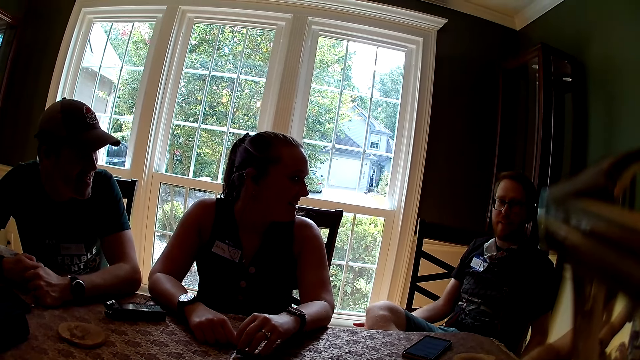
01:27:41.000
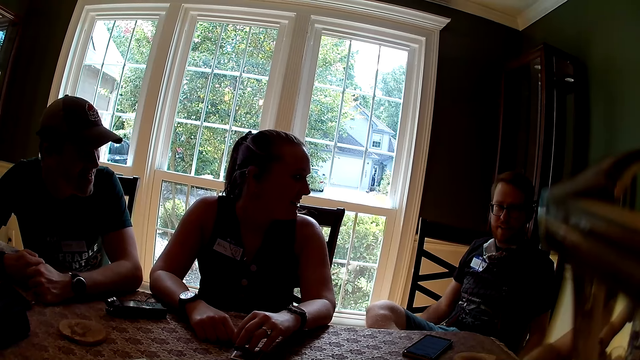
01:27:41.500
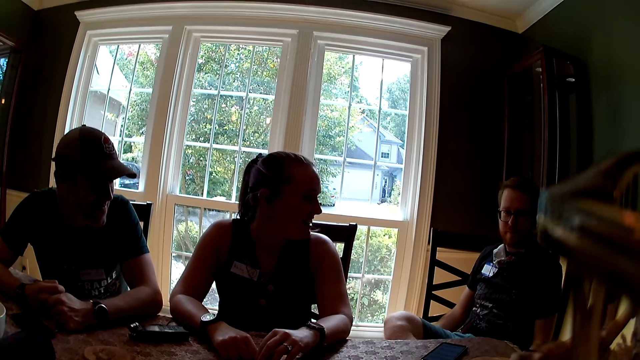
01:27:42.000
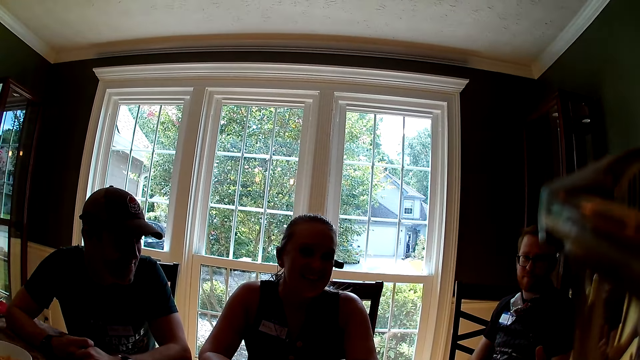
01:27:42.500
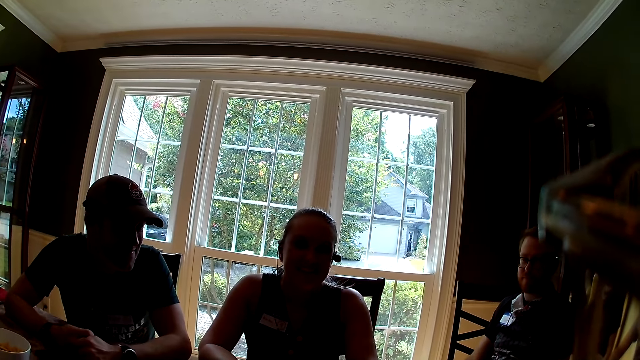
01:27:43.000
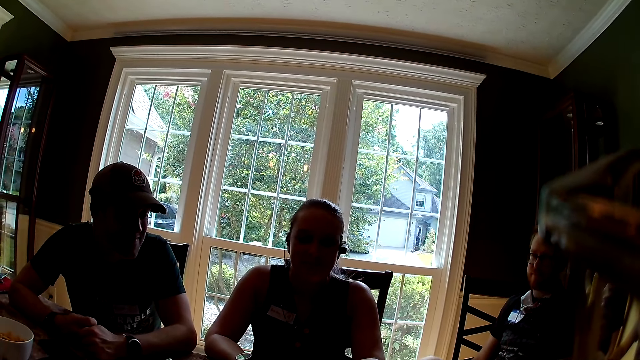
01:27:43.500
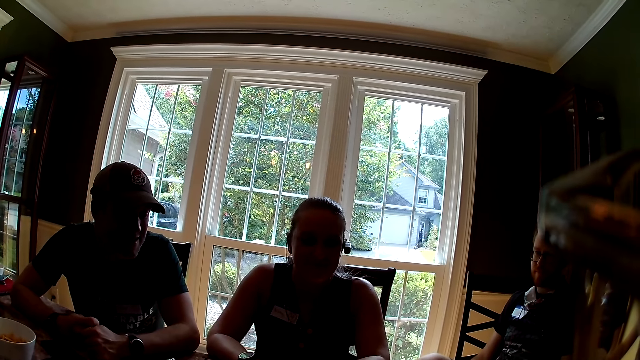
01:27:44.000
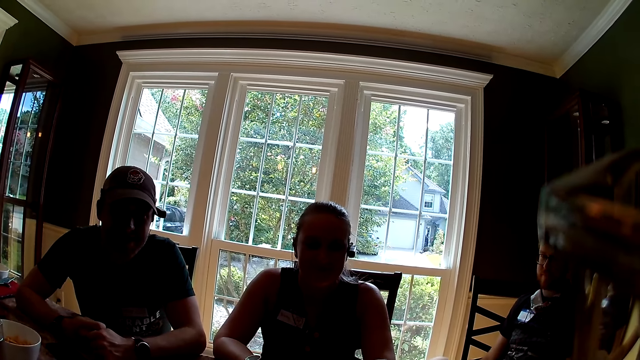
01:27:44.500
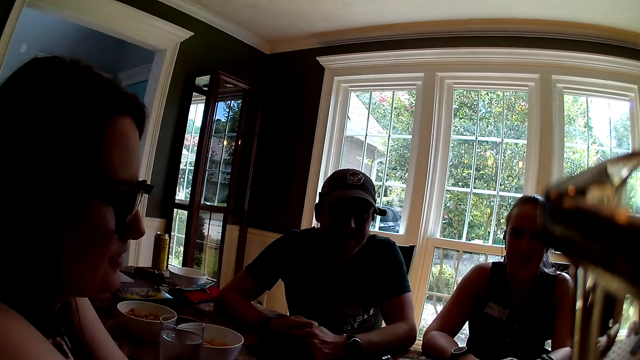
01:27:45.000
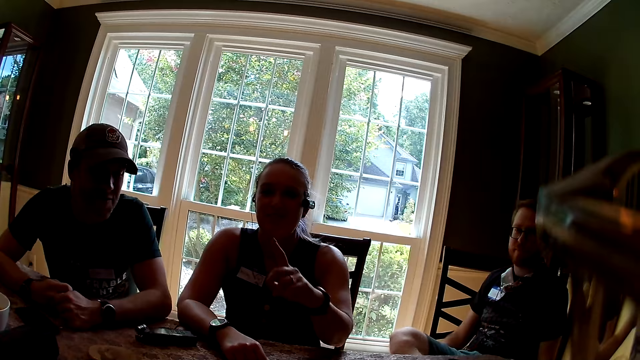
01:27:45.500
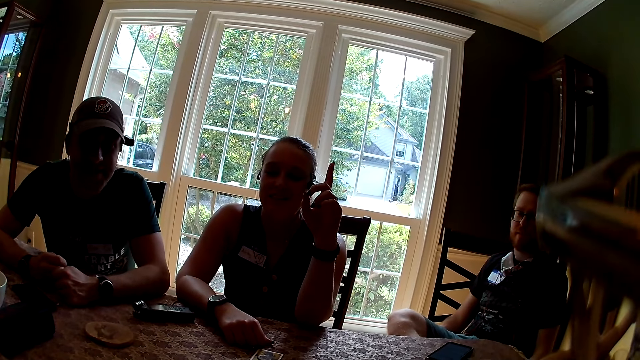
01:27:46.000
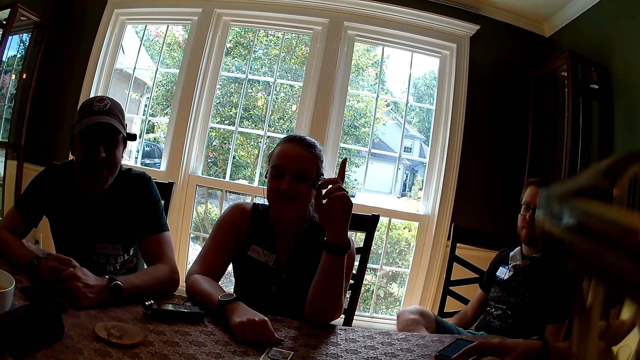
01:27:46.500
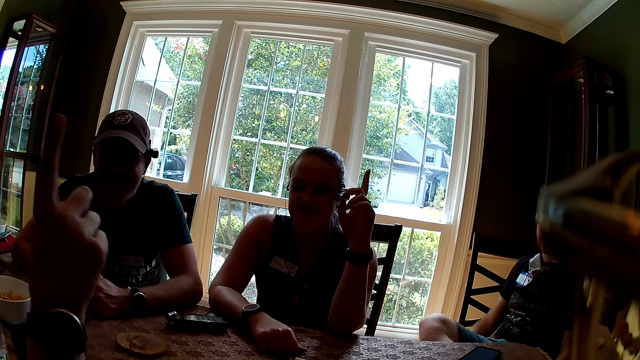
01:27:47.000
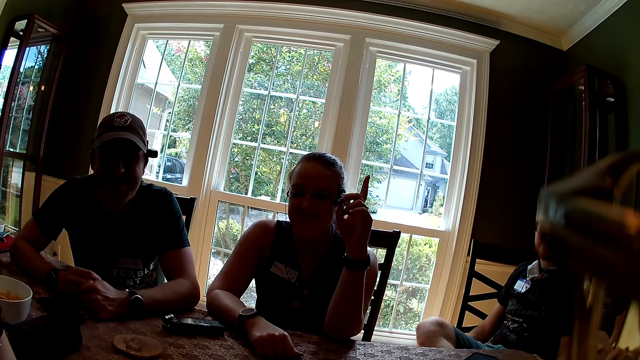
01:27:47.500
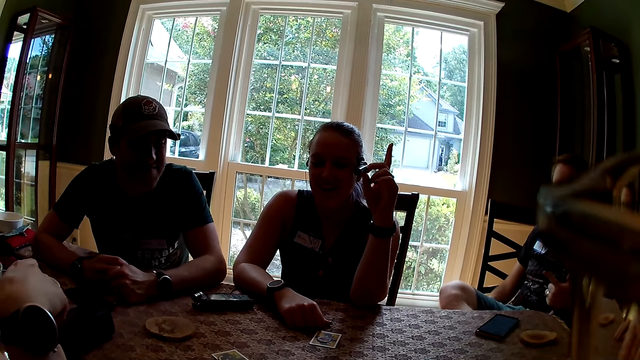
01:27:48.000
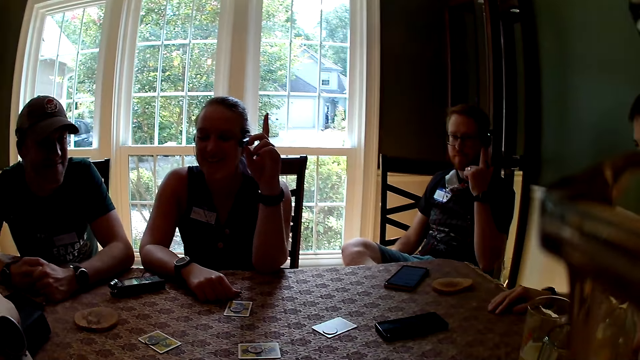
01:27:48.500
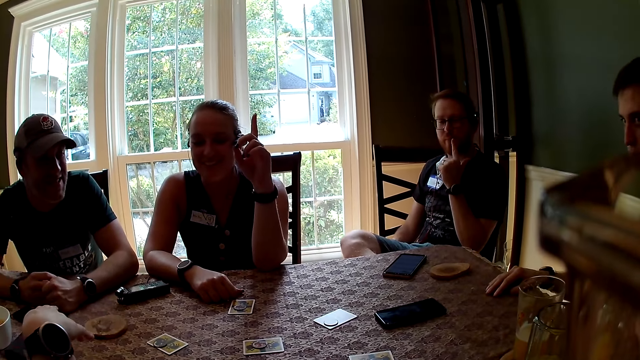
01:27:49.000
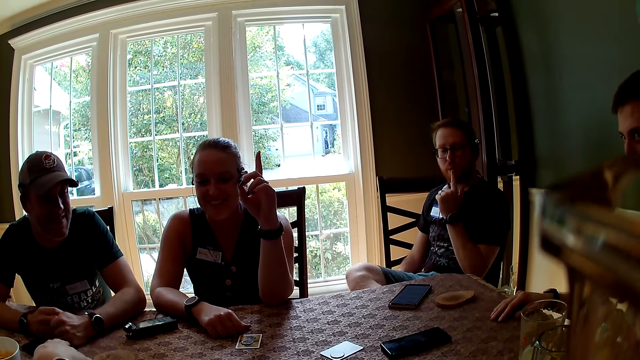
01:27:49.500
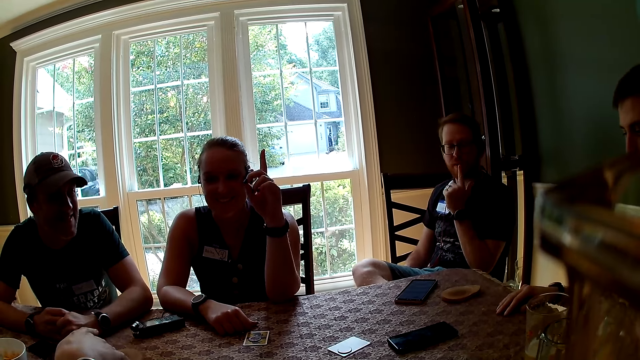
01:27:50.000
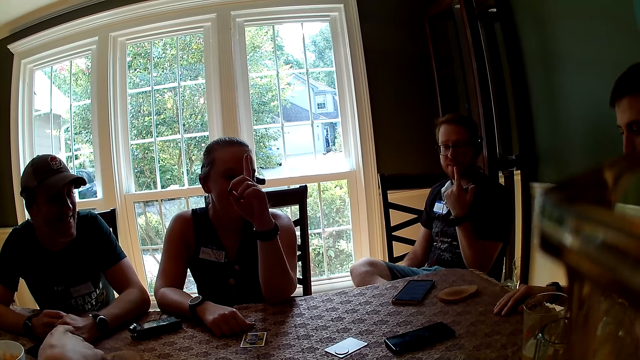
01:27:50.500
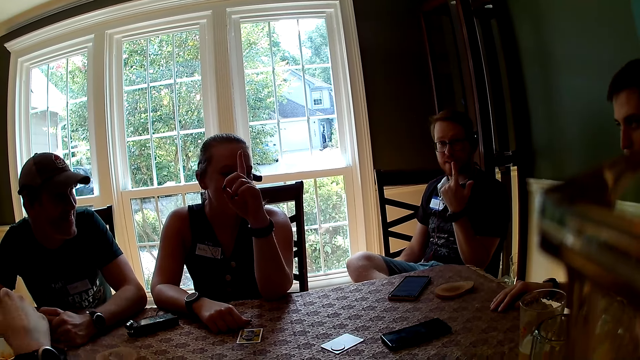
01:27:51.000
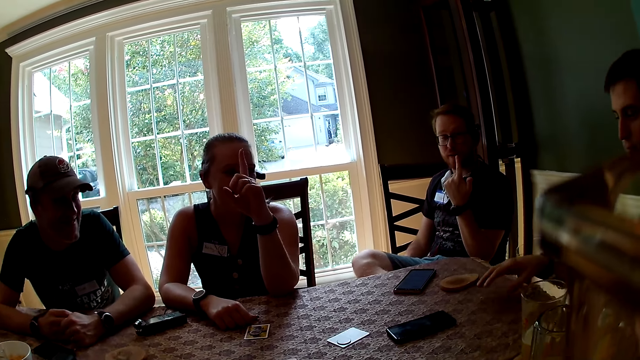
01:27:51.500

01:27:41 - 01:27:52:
The man interacts with everyone. The camera wearer interacts with everyone. The woman raises her left hand. Another man interacts with everyone. Another woman raises her right hand. The first man raises his left hand. The camera wearer raises her right hand. The other woman interacts with everyone. The first man interacts with everyone.

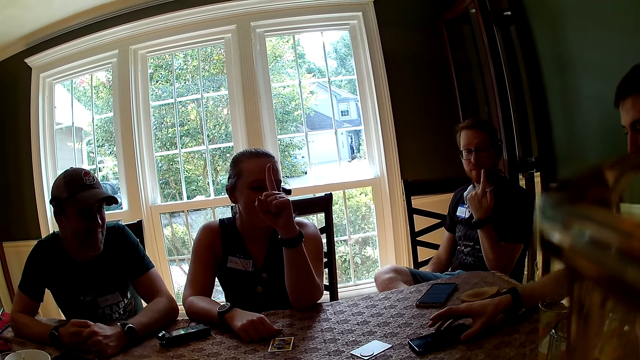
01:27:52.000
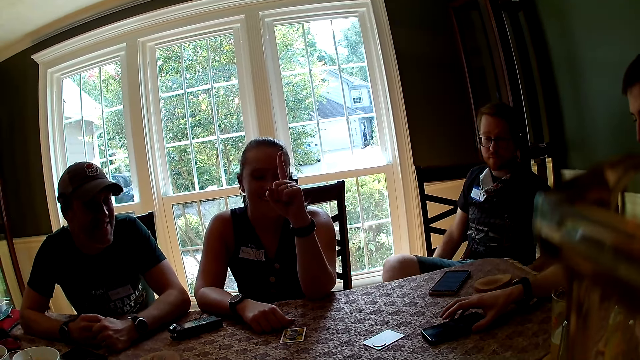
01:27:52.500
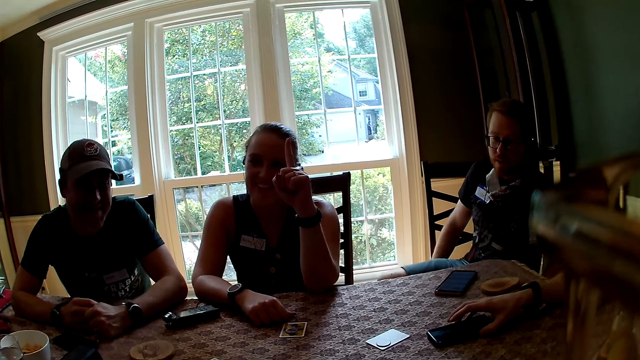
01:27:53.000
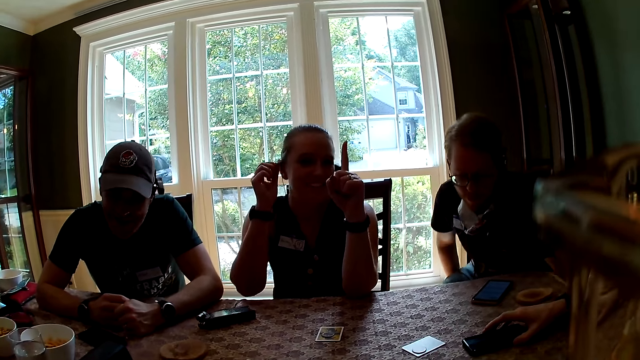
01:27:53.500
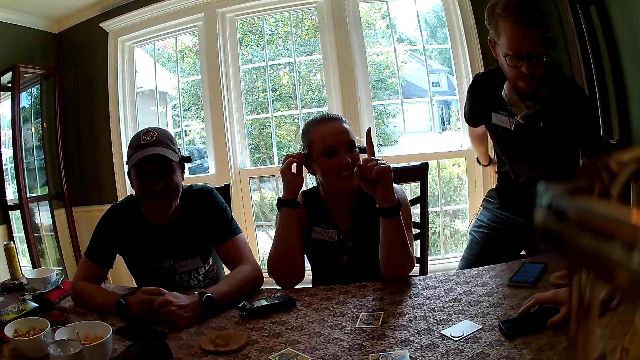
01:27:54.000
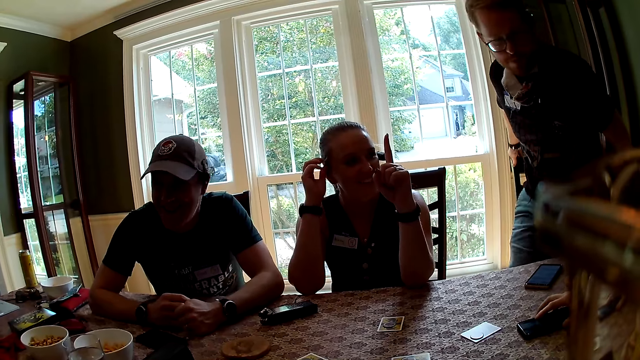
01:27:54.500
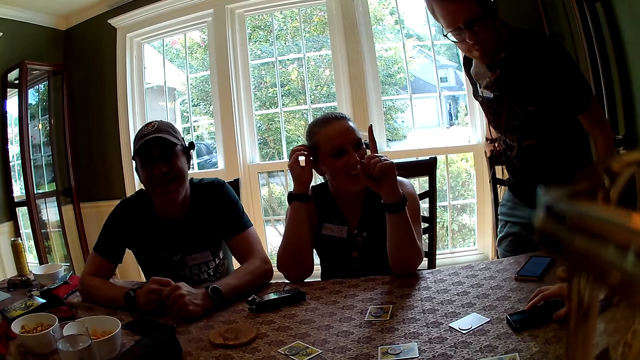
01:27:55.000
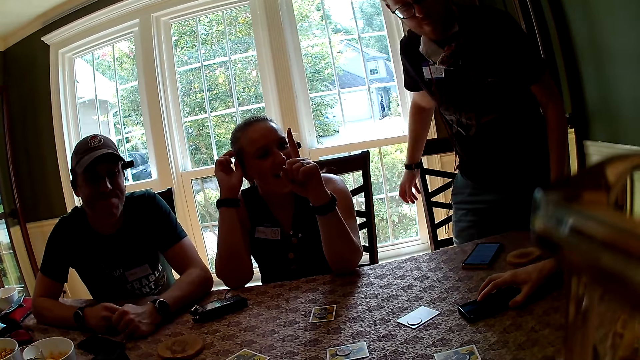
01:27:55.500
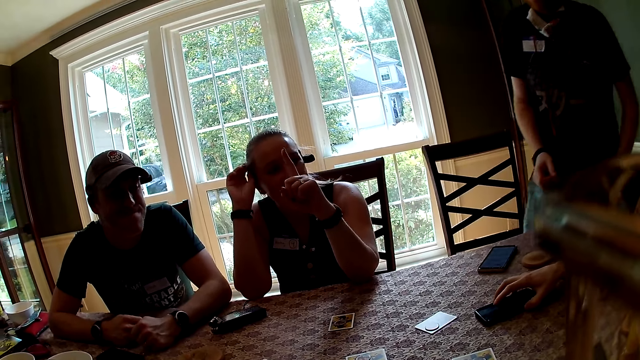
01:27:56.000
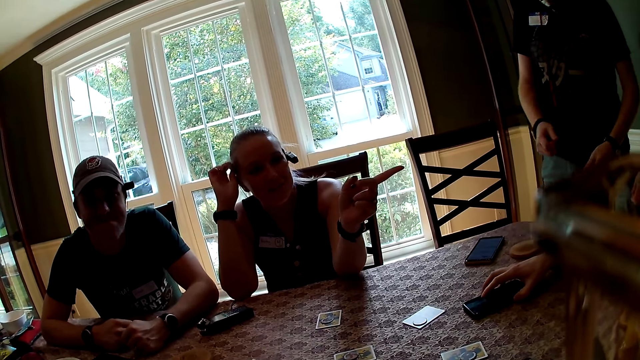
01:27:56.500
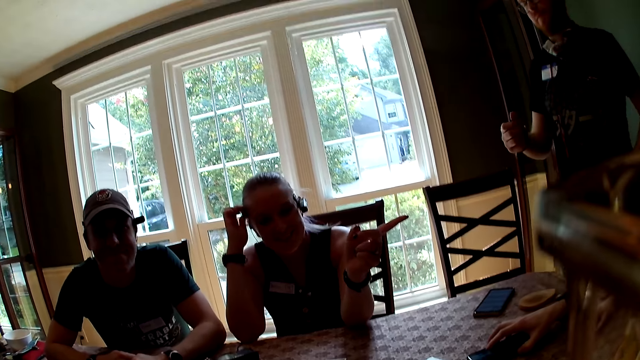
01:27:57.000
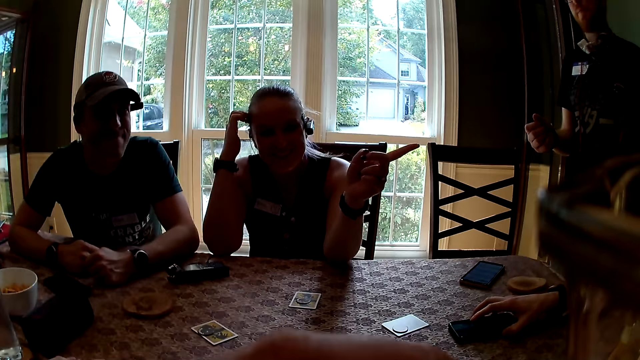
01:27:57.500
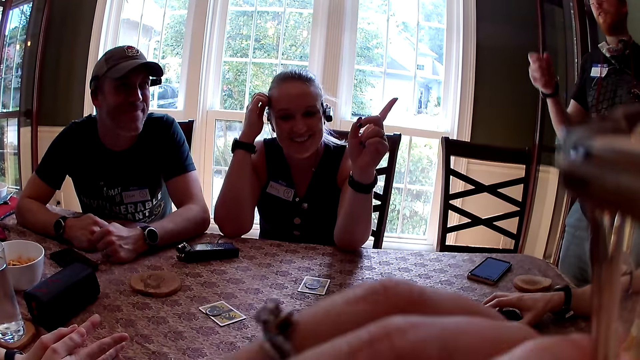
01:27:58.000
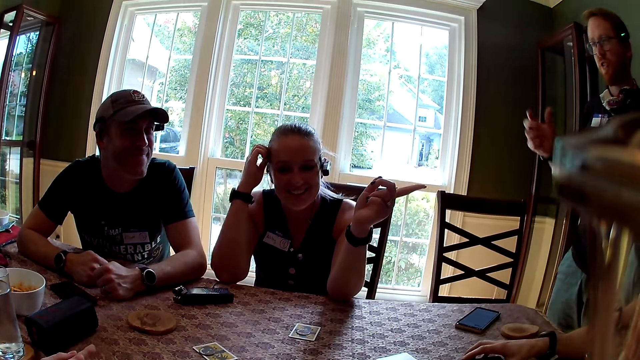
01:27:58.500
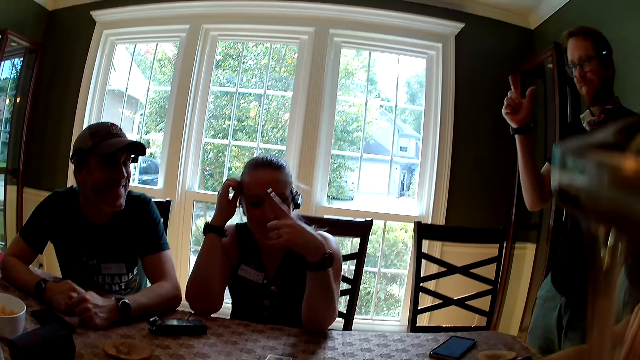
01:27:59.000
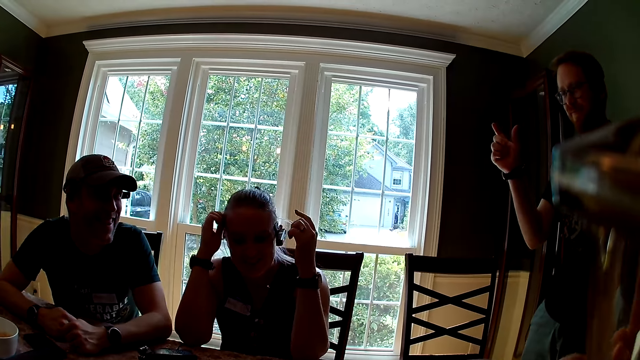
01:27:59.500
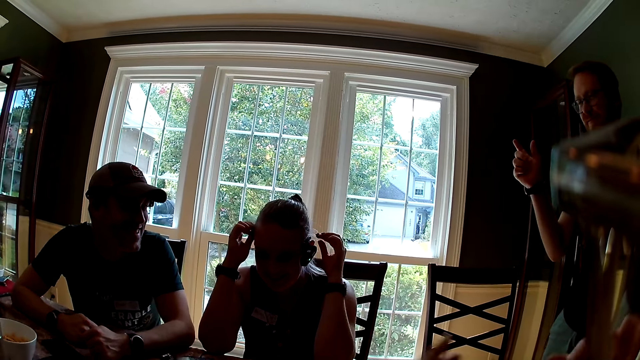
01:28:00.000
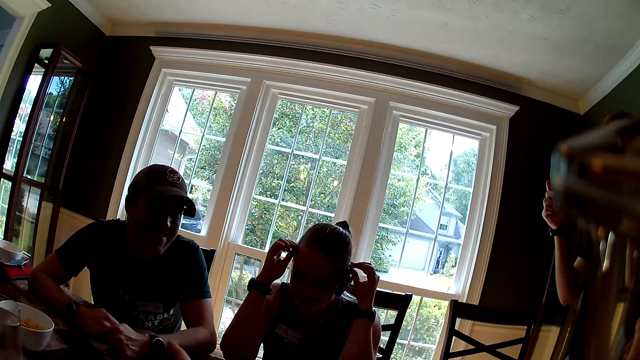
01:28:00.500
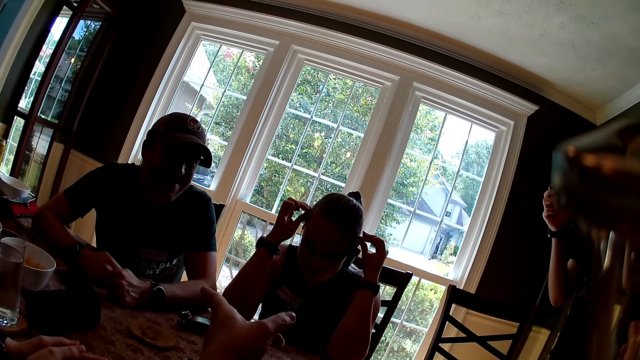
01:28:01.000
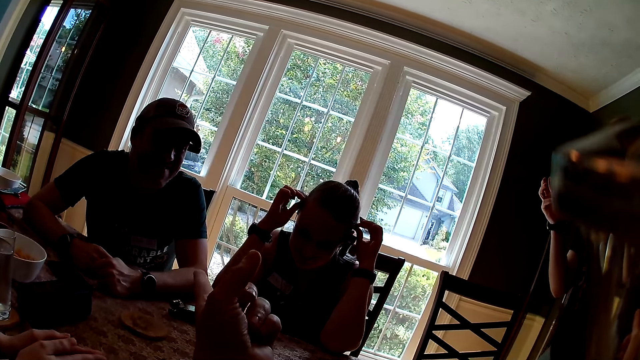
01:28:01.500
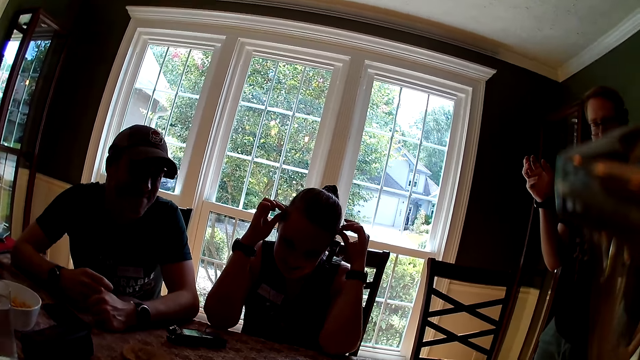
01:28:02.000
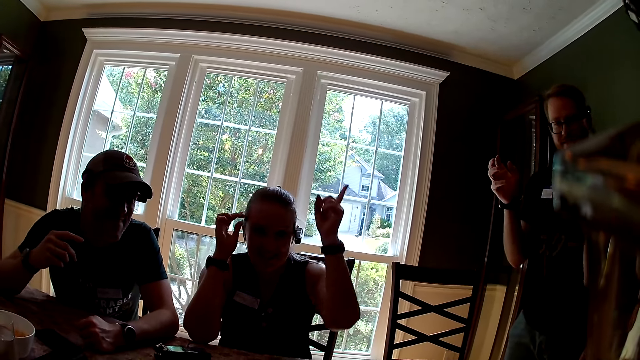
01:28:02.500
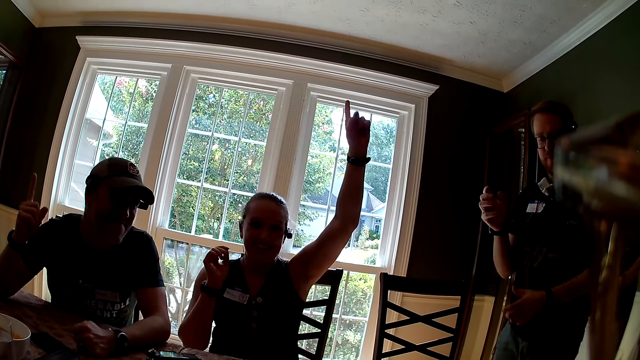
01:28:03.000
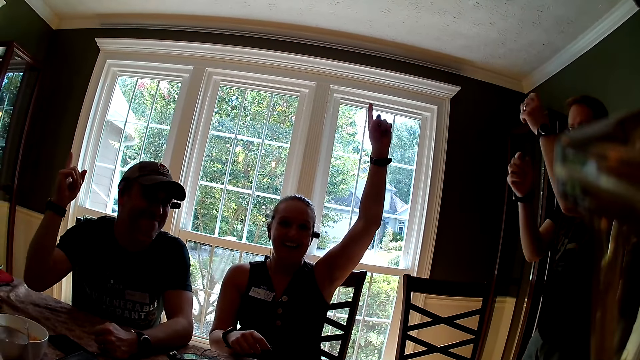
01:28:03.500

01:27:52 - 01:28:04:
A man holds the phone on the table. A woman interacts with everyone. The camera wearer converses with three men and two women. The man touches the phone on the table. Another man stands from a chair. The first man interacts with everyone. The second man holds the chair with his right hand. The camera wearer converses with the three men and two women again. The second man removes his right hand from the chair. Another woman interacts with everyone. The camera wearer interacts with everyone. The first man interacts with everyone. The first woman raises her right hand. The other woman raises her left hand. The first man raises his right hand. The second man raises his right hand. A third man raises his right hand. The second man raises both hands.
